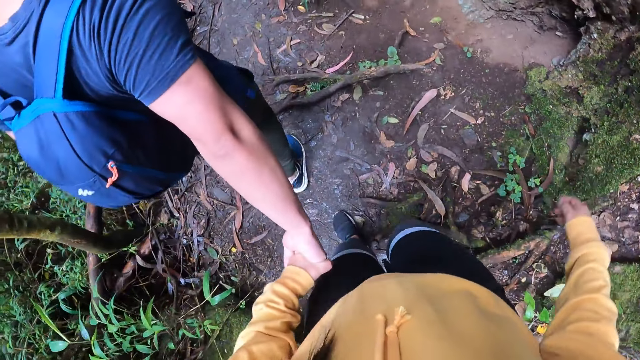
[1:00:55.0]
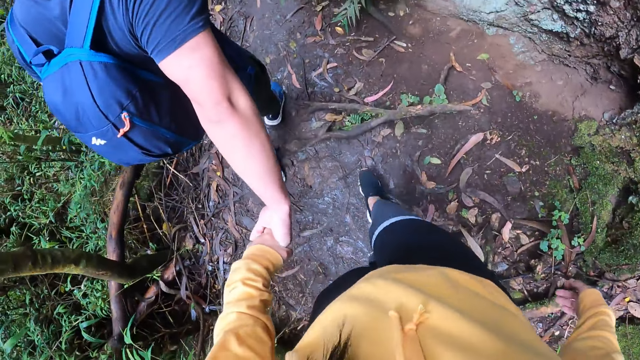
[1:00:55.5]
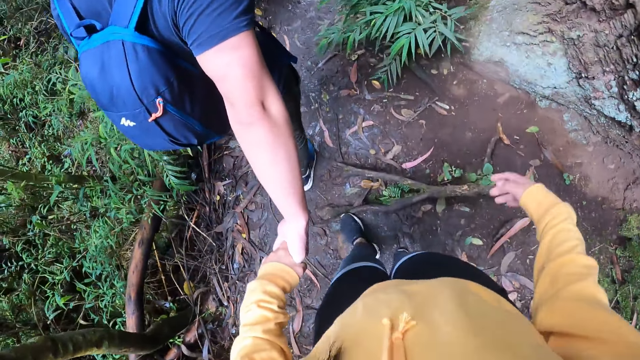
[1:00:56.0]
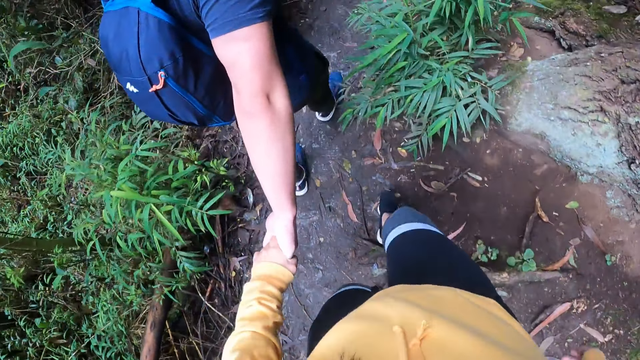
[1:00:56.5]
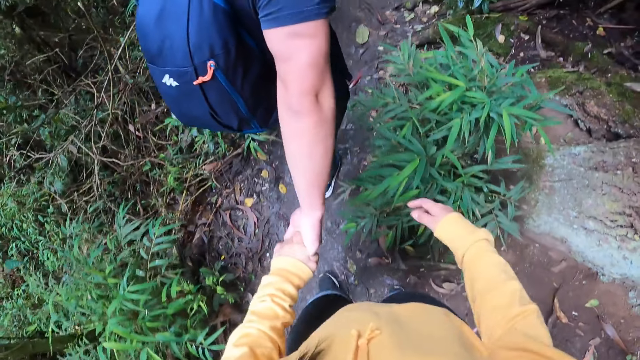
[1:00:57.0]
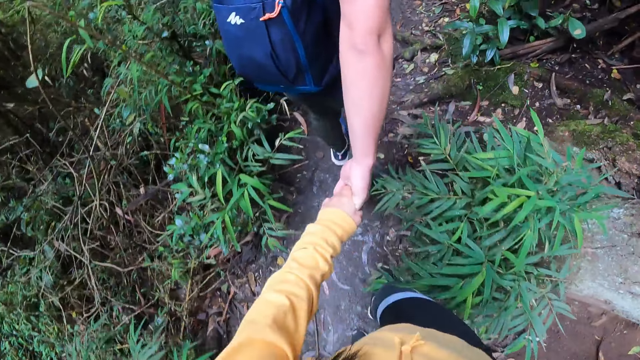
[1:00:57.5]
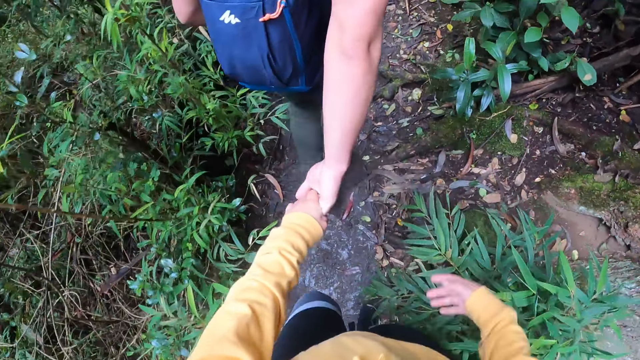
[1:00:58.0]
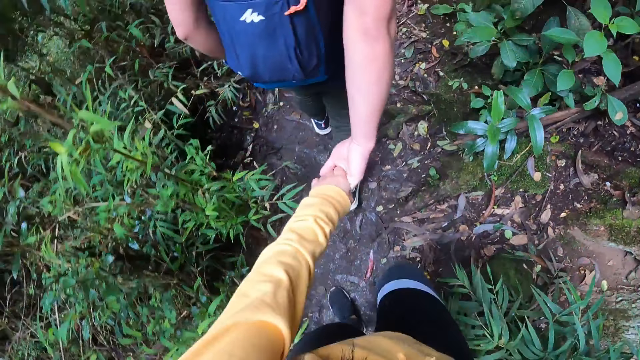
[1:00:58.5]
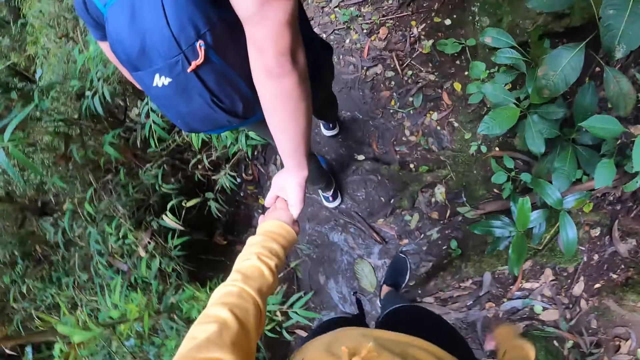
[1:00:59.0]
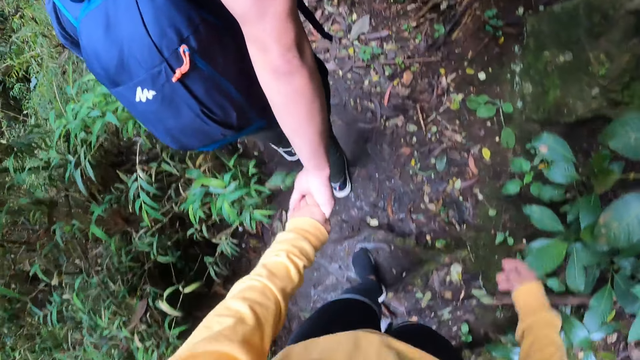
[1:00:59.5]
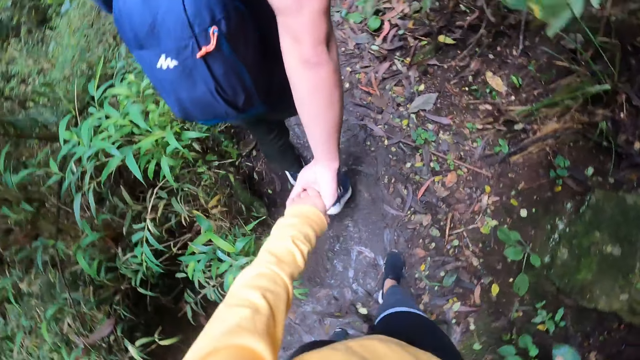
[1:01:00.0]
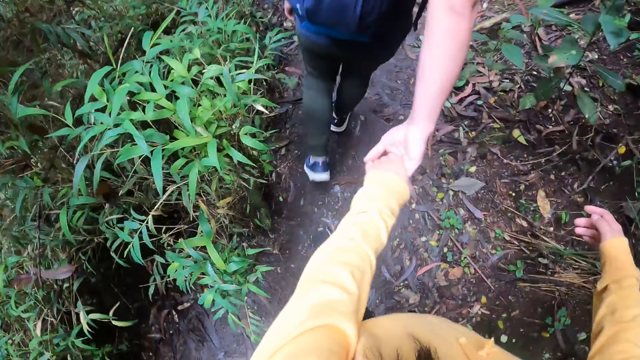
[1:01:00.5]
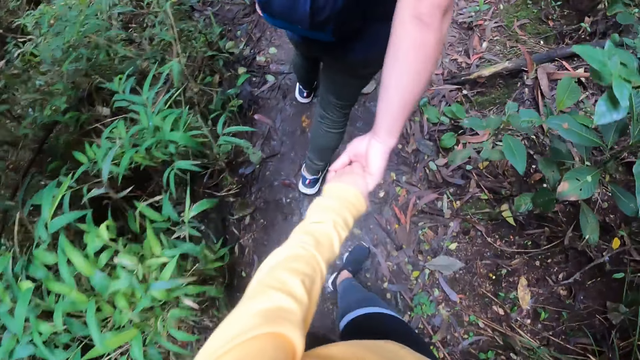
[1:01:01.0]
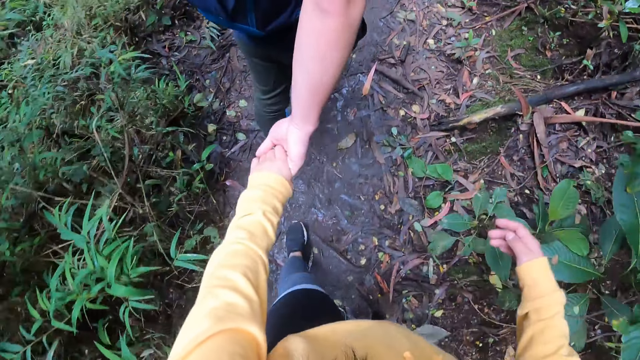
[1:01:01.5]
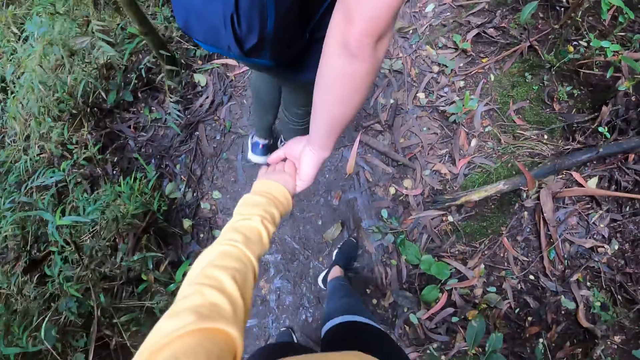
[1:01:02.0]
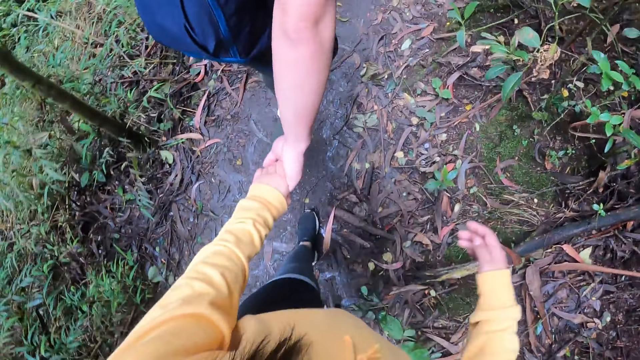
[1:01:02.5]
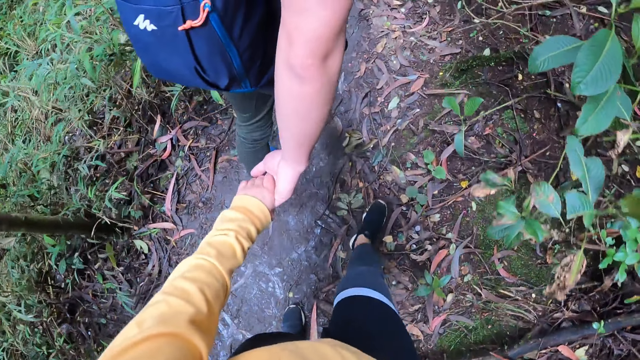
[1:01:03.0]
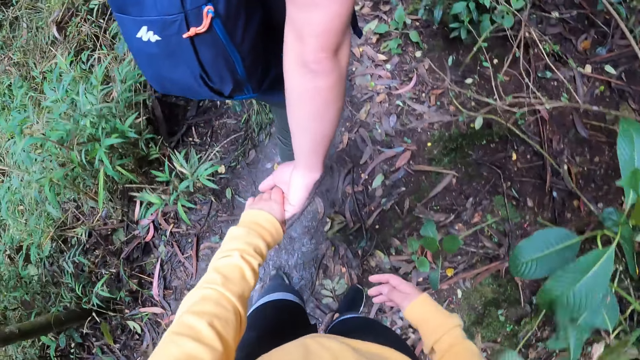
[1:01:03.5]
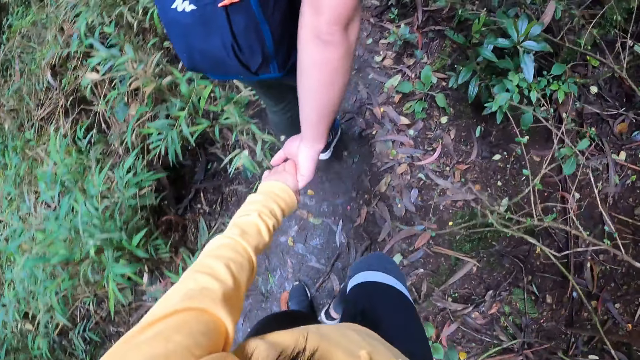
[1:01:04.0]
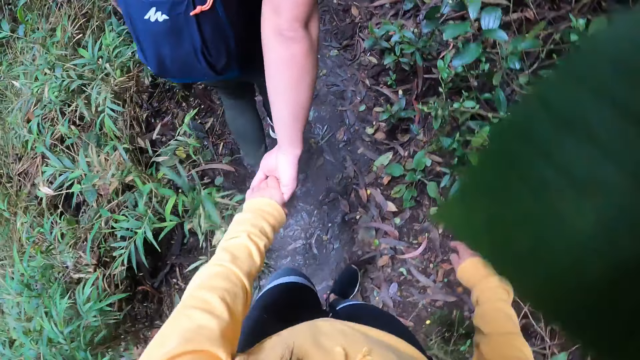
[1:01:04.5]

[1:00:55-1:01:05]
The camera wearer walks in the woodland.

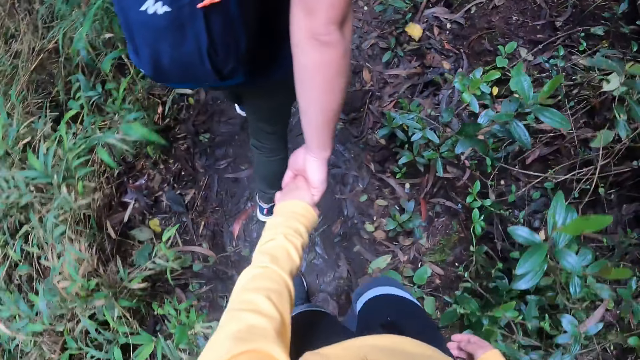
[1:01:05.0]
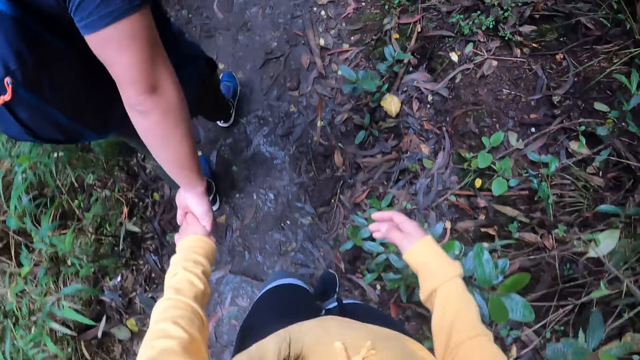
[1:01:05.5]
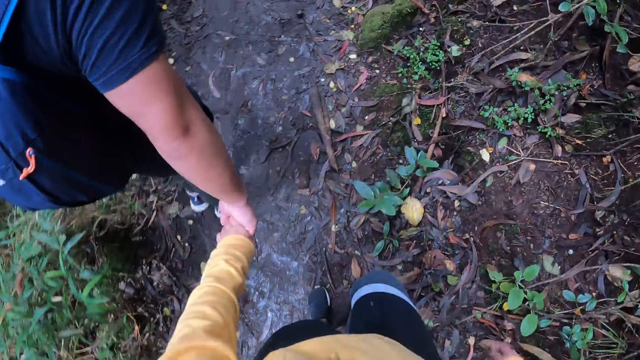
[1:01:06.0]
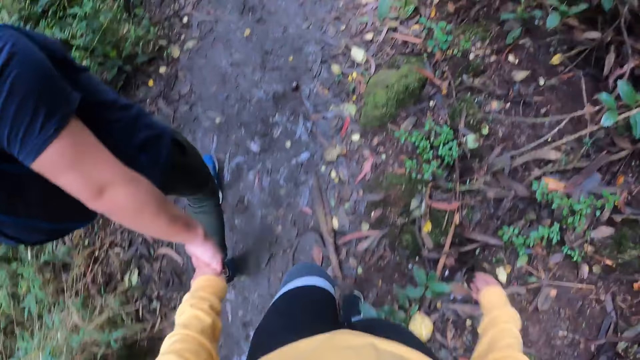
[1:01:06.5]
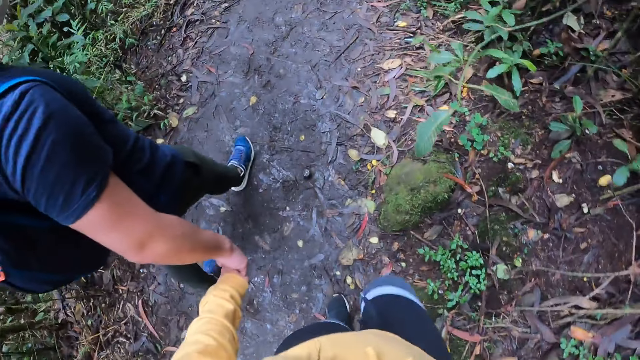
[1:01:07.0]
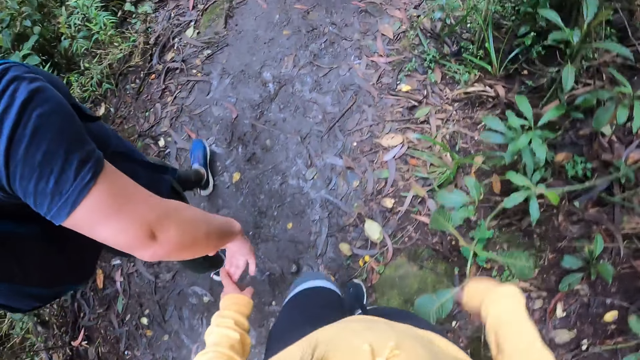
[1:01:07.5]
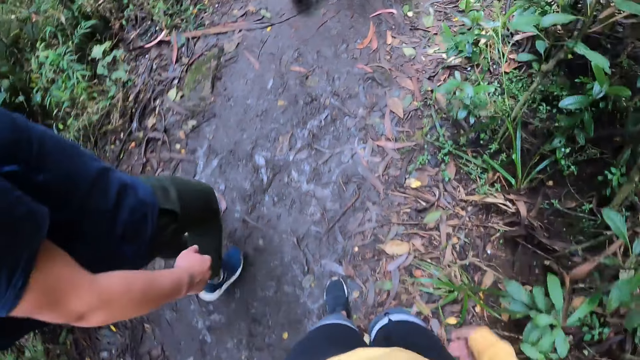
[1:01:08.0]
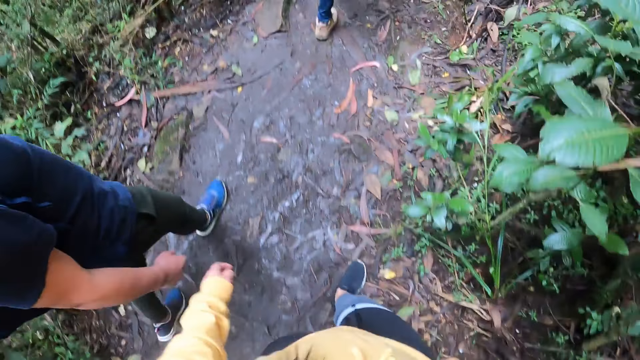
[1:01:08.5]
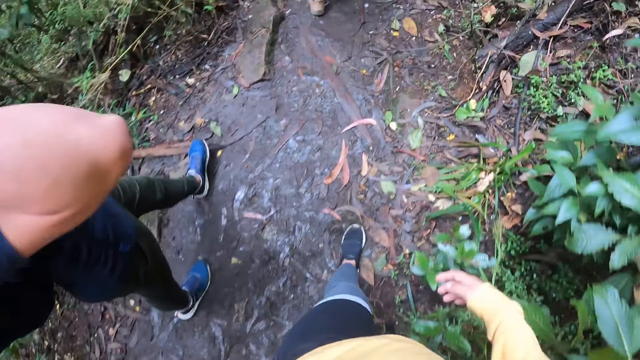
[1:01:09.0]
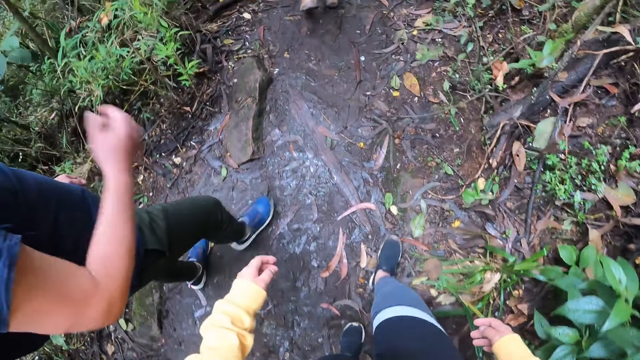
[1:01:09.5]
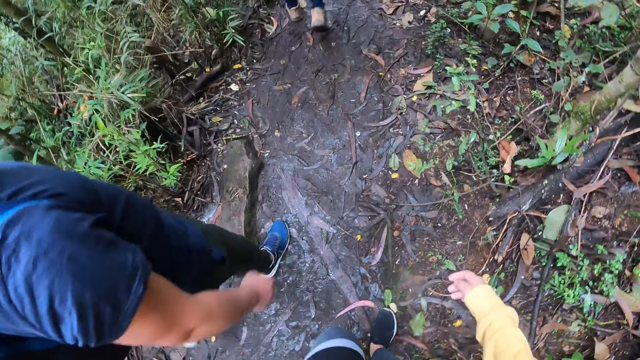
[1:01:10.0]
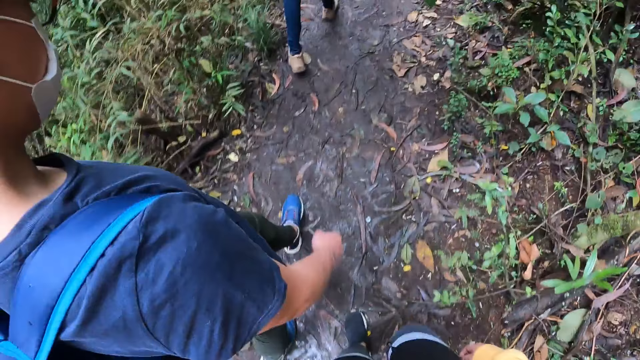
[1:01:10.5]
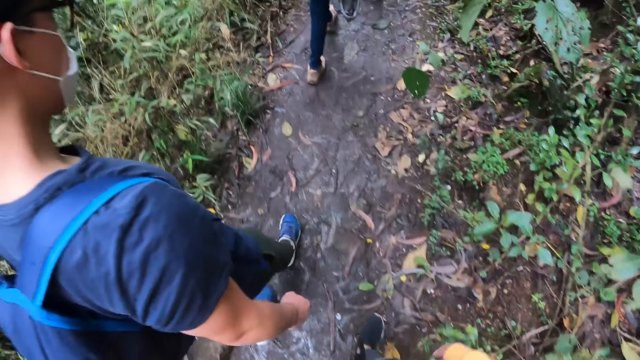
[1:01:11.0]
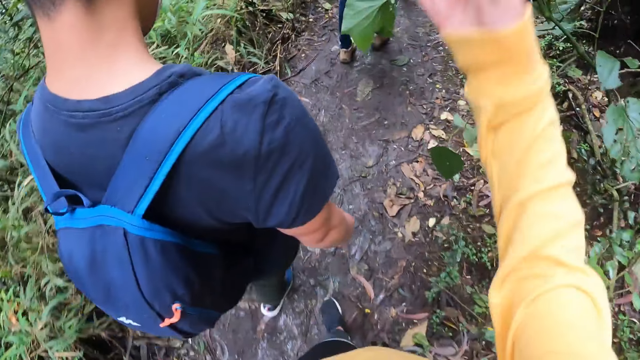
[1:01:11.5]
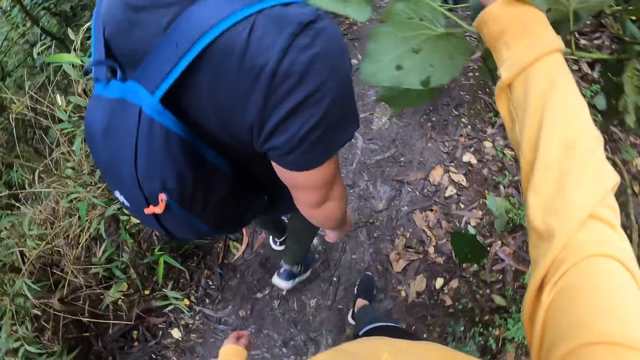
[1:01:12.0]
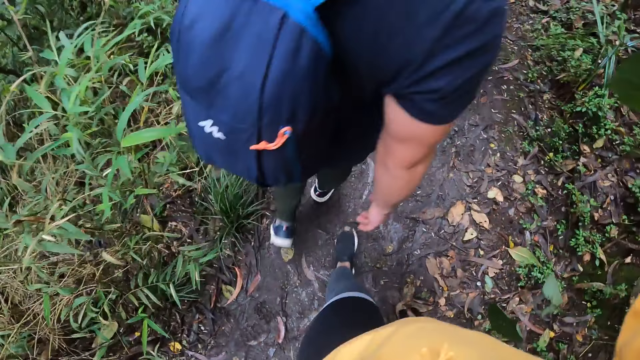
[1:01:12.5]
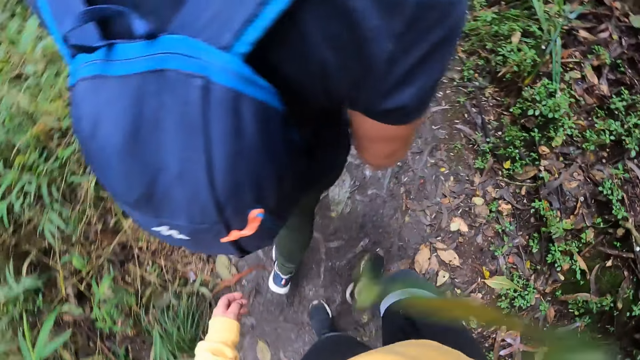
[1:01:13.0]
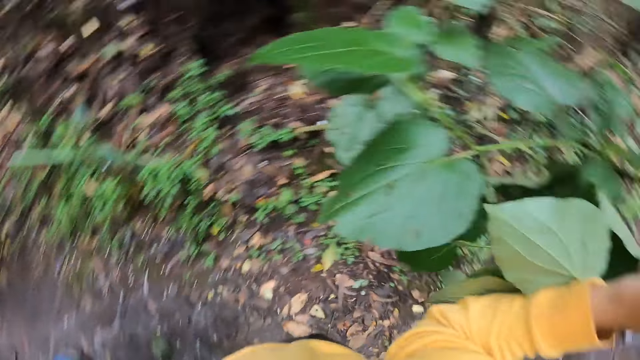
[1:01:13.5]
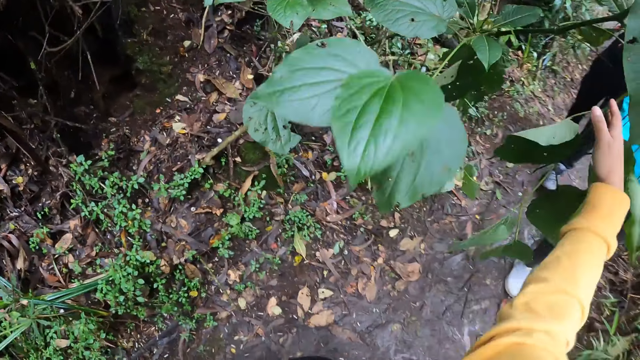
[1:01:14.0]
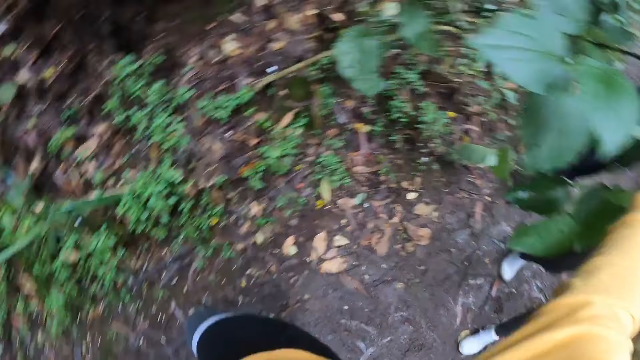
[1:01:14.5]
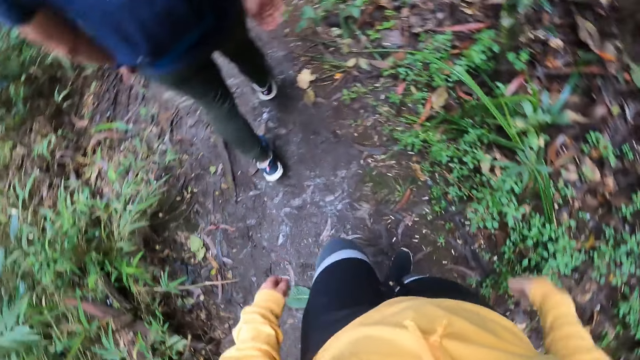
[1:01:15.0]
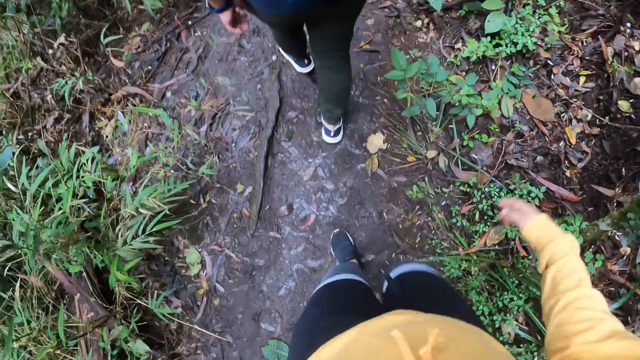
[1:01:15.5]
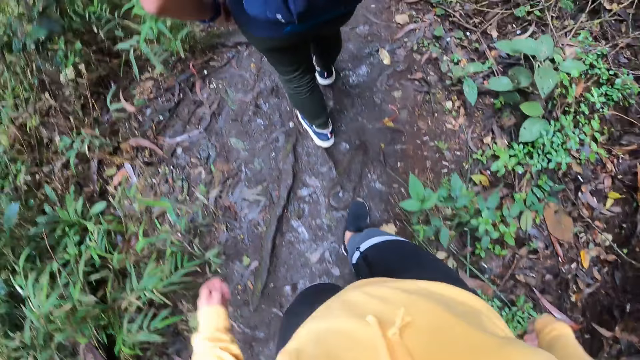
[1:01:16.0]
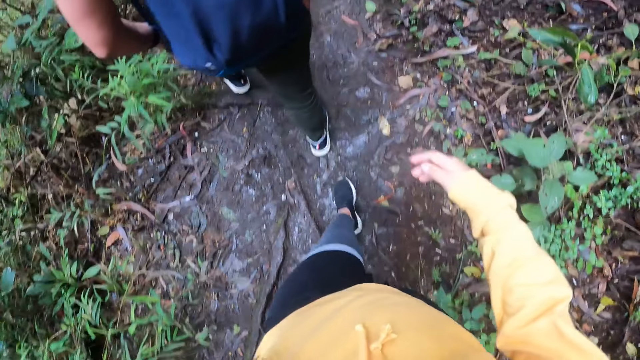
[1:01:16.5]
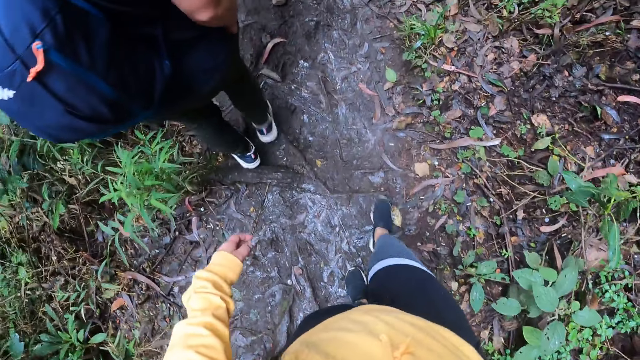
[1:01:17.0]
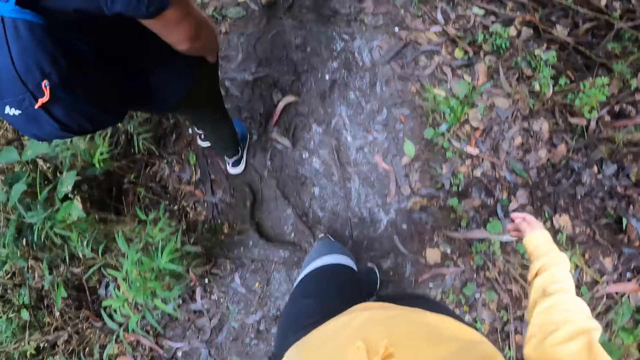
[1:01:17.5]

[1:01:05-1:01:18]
The camera wearer removes her hand from a person's hand. She walks in the woodland. She touches a leaf with her right hand. She removes some leaves from her way with her right hand. She walks in the woodland. The person places both hands in his pockets.
